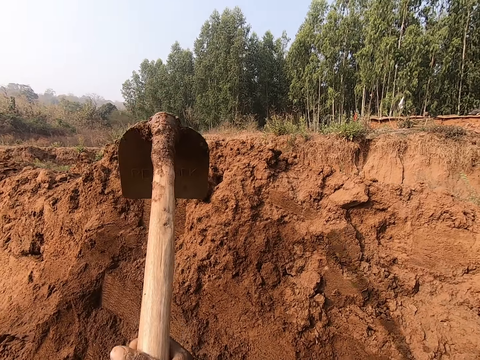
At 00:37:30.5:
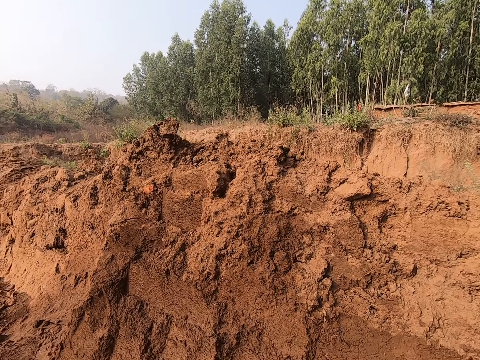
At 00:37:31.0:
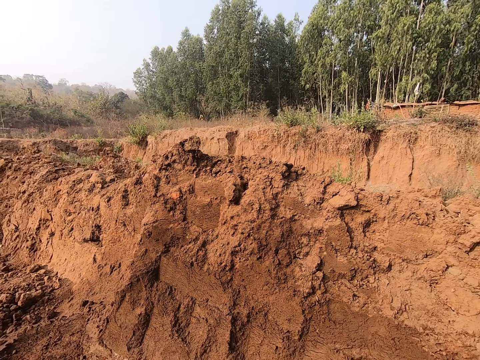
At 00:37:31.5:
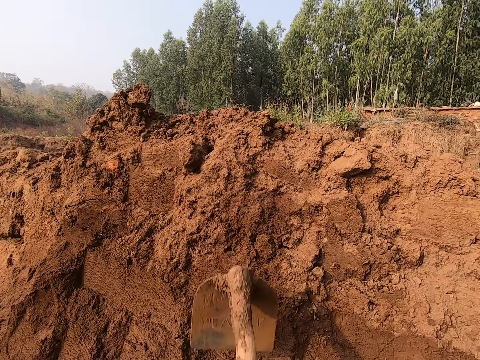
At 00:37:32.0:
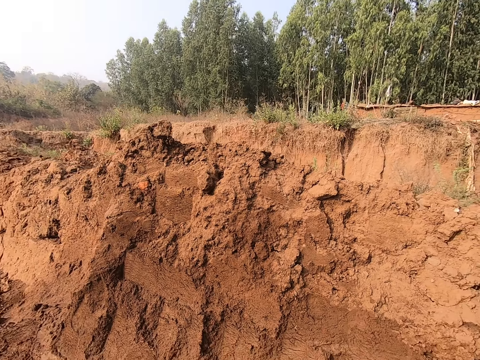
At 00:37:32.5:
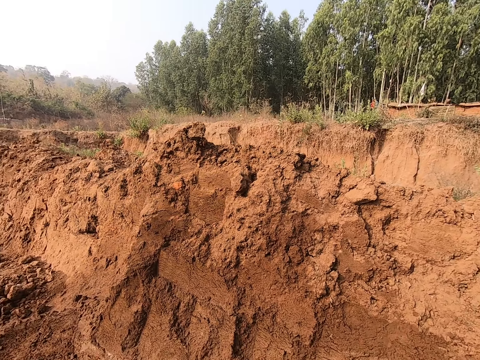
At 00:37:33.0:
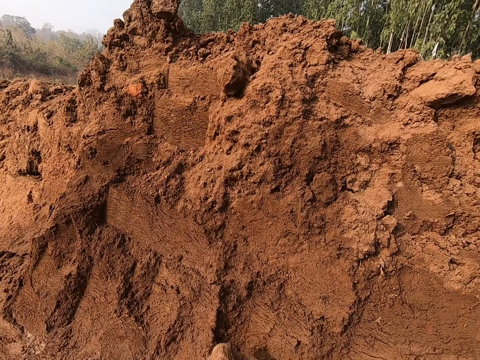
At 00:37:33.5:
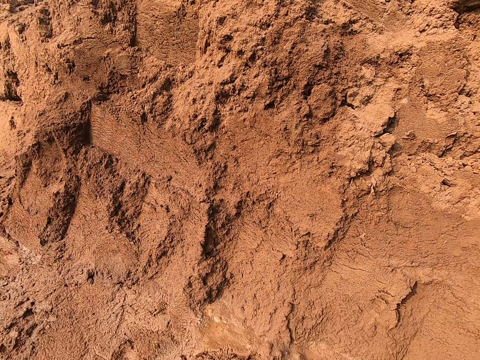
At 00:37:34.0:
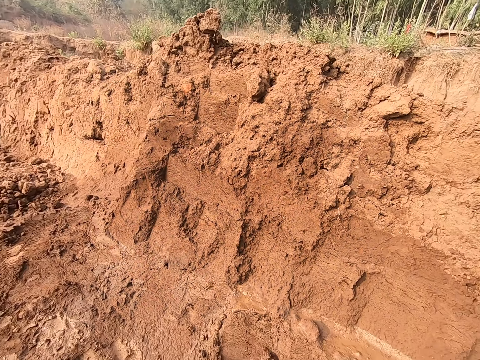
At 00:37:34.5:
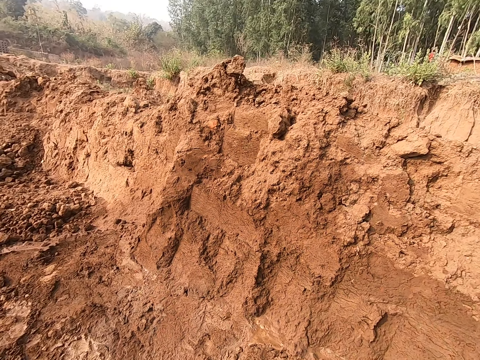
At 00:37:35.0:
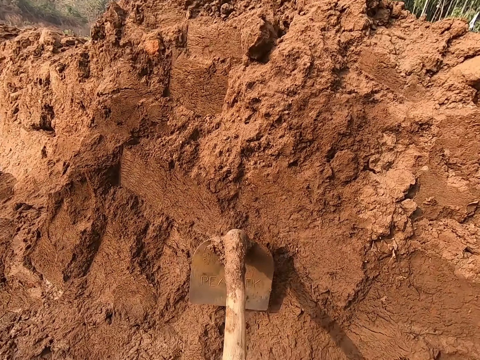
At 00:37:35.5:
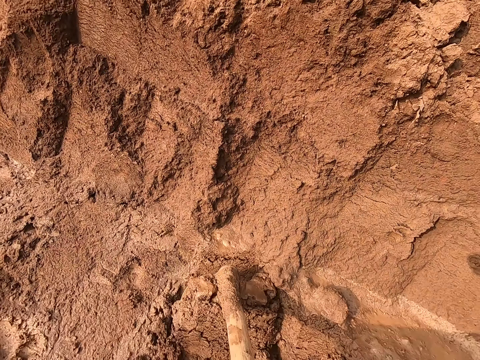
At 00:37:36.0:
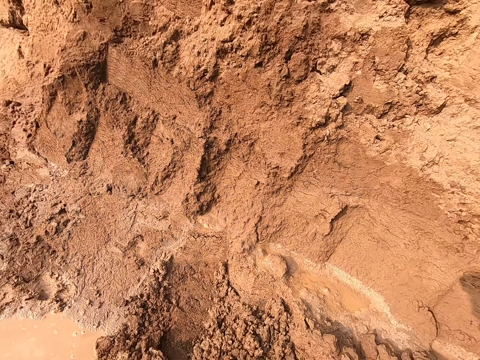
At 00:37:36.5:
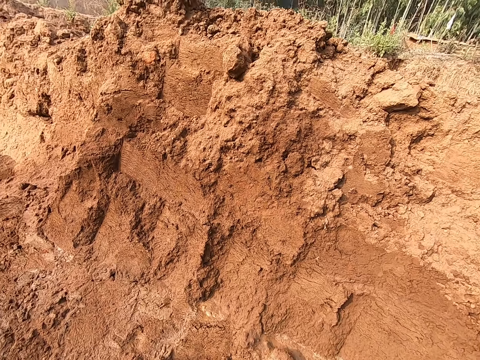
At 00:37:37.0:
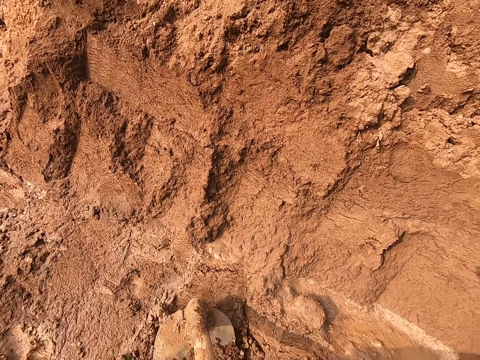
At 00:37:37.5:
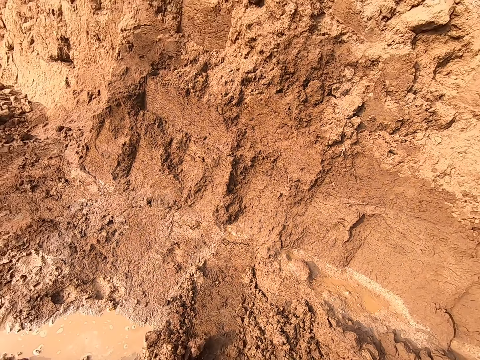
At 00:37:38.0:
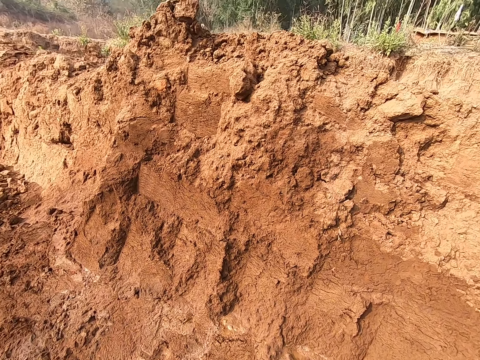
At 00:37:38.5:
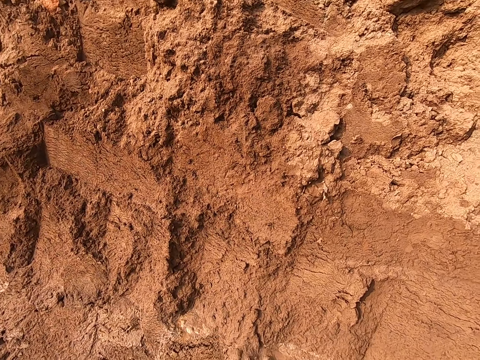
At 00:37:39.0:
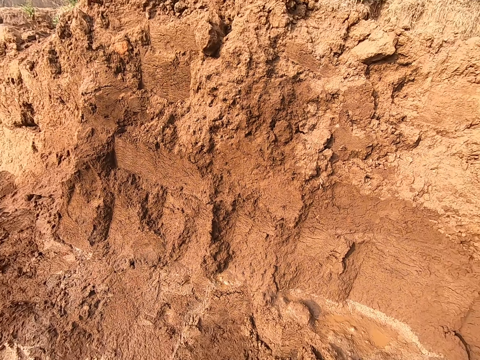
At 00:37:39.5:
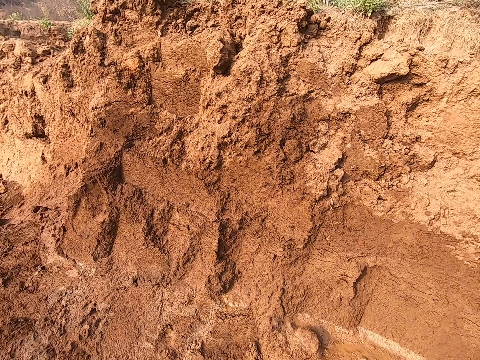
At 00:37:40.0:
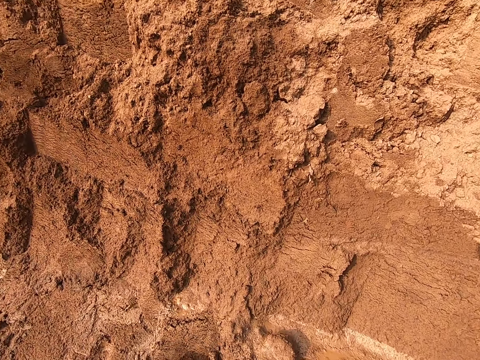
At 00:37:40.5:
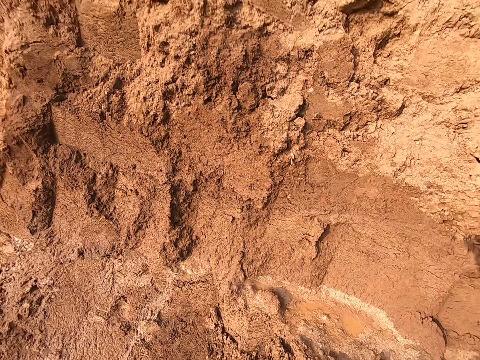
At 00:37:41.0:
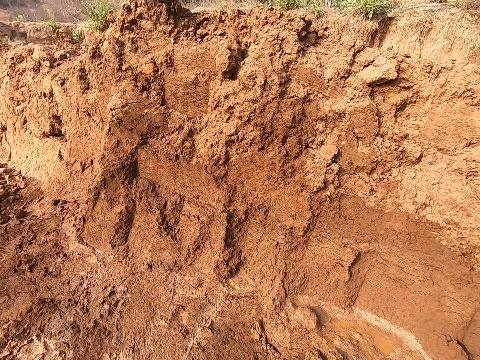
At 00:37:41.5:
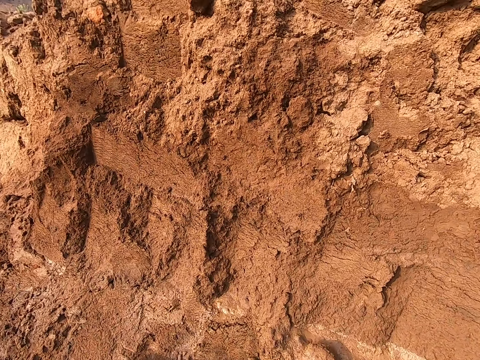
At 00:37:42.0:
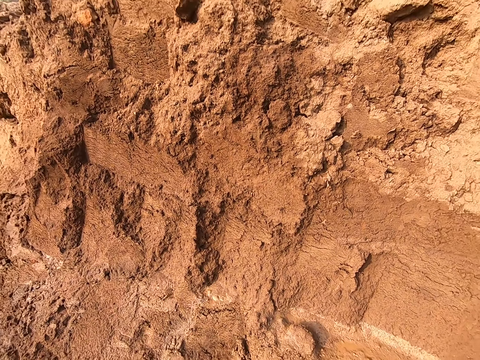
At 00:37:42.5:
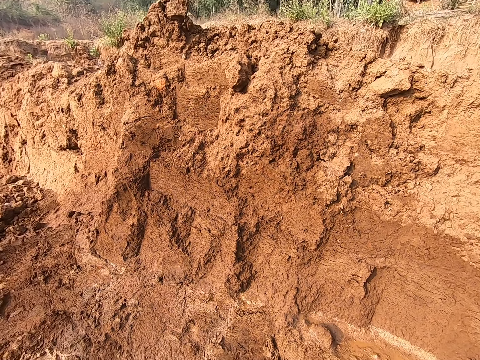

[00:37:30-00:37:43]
The camera wearer collects sand with the shovel.

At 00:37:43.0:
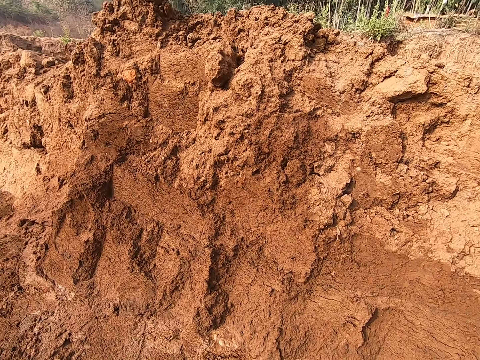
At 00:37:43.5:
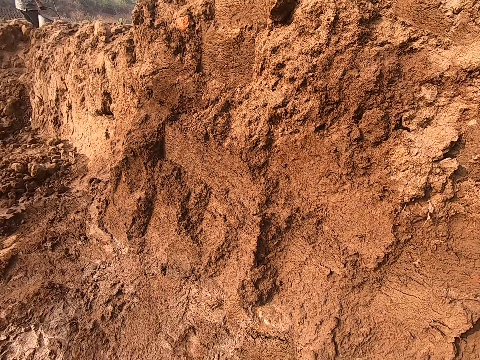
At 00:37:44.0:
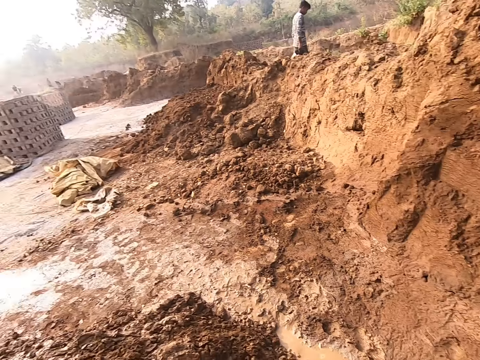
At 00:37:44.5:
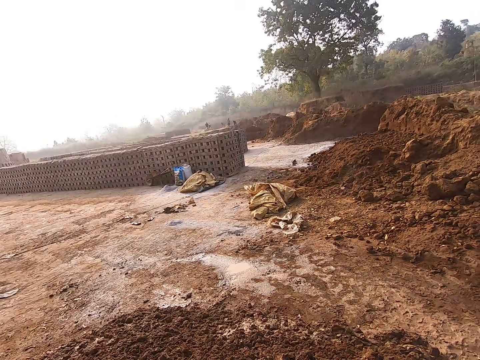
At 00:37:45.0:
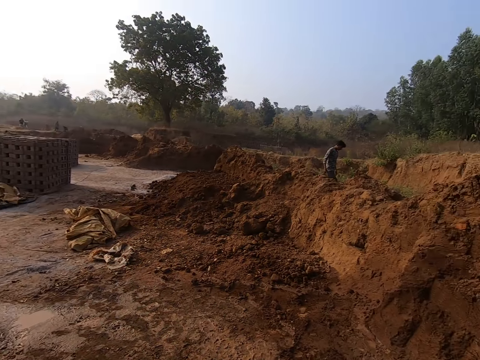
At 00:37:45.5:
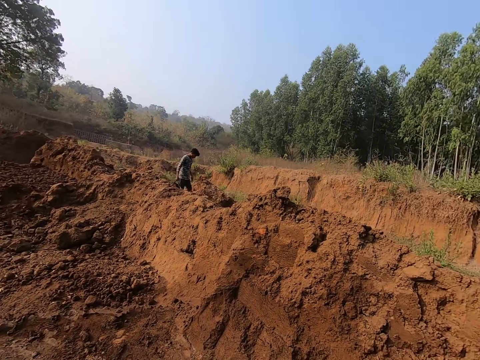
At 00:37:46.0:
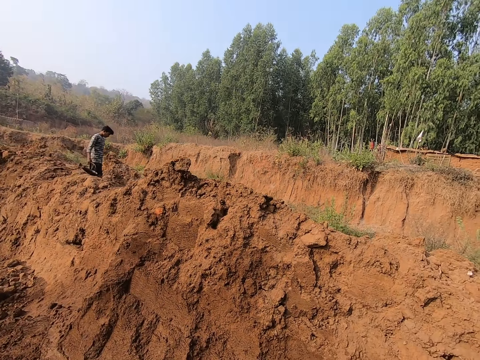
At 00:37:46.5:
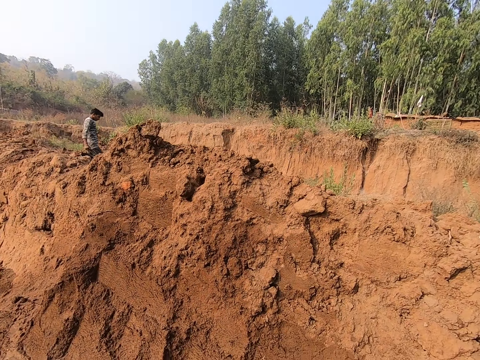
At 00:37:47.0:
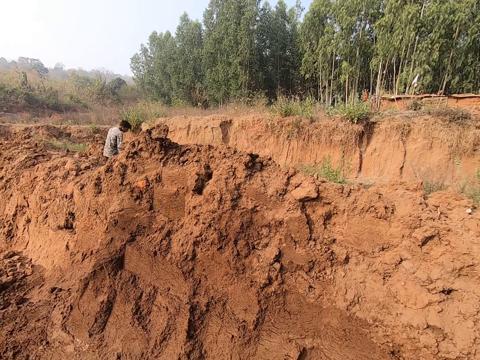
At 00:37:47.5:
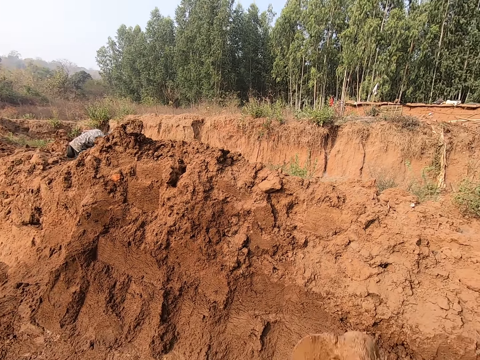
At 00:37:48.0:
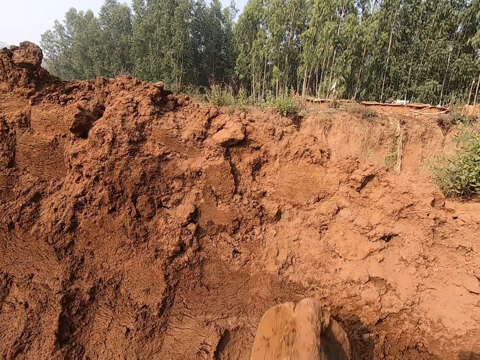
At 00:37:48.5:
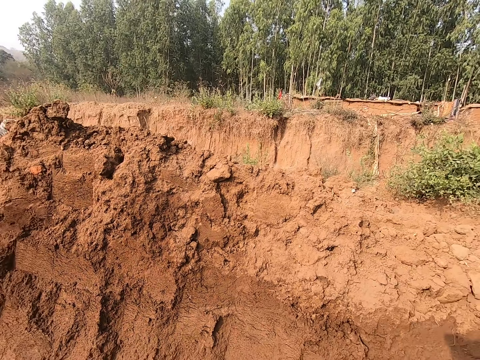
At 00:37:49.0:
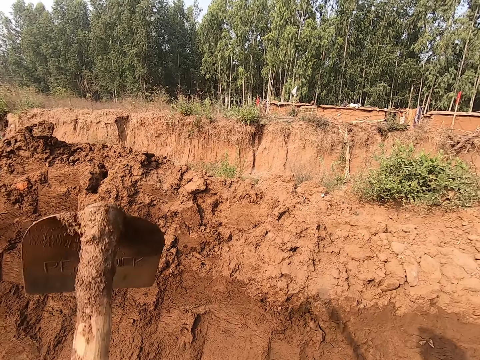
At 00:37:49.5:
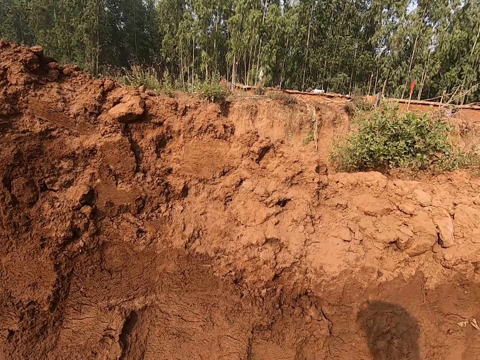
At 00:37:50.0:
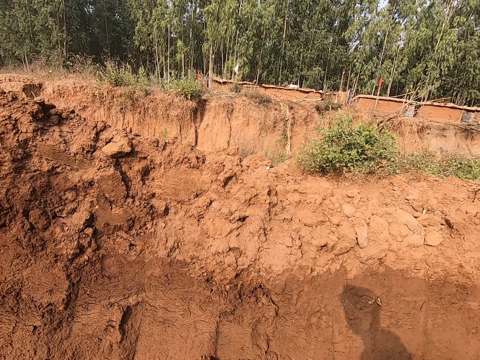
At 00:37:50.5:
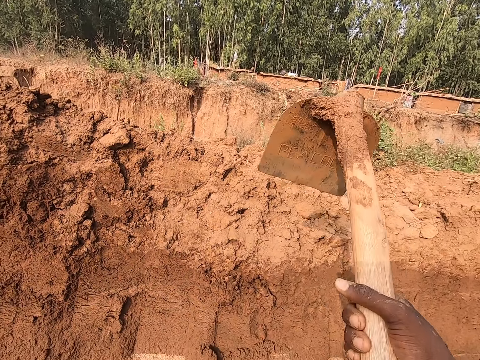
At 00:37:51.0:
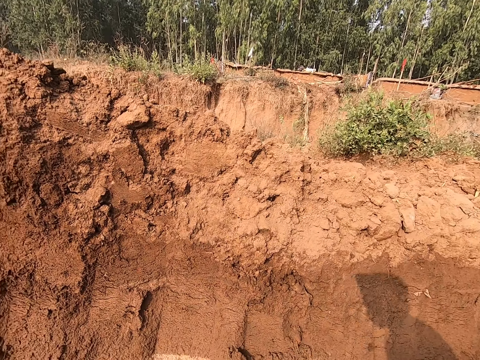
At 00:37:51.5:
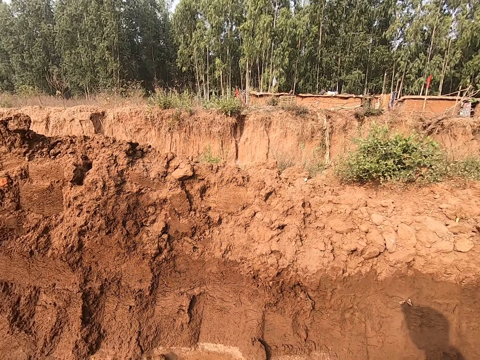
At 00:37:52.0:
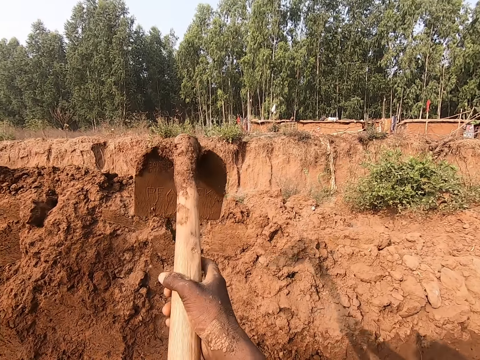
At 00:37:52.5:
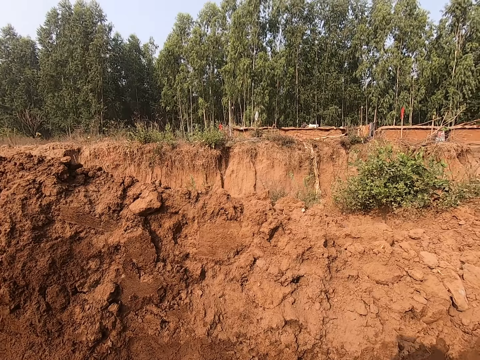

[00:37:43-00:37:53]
The camera wearer digs sand with the shovel.

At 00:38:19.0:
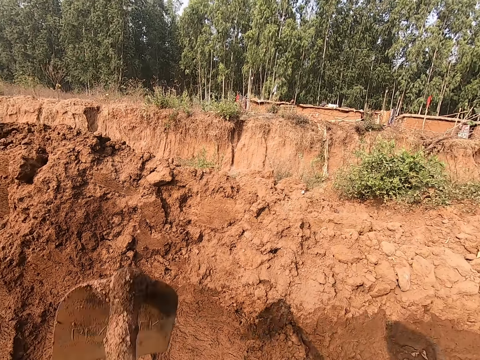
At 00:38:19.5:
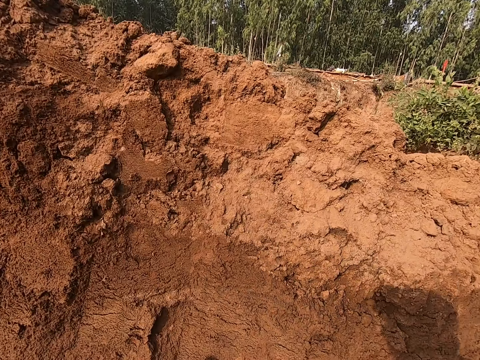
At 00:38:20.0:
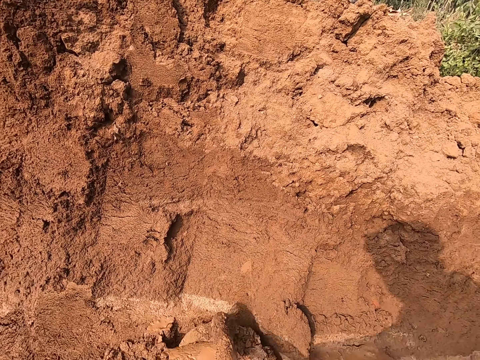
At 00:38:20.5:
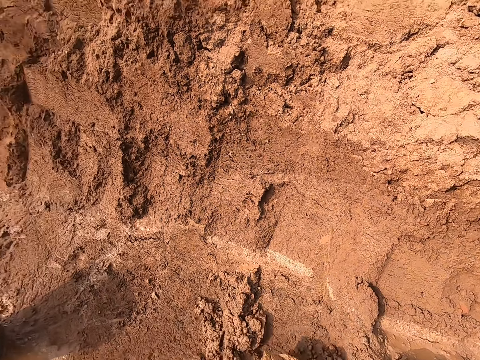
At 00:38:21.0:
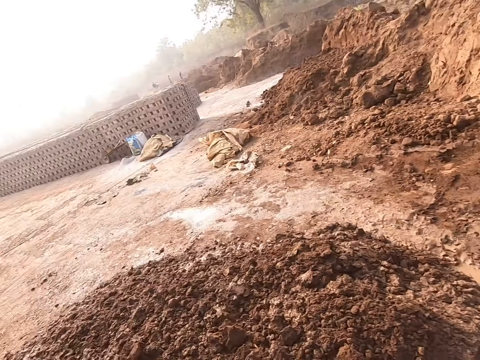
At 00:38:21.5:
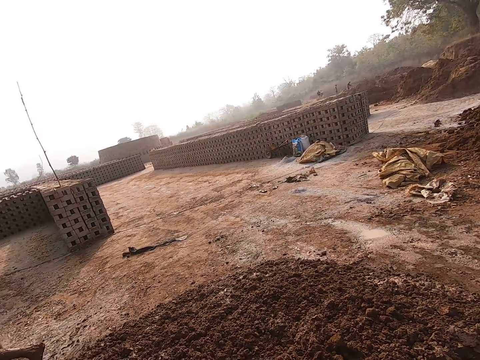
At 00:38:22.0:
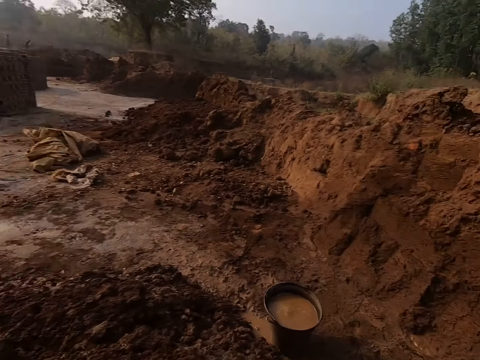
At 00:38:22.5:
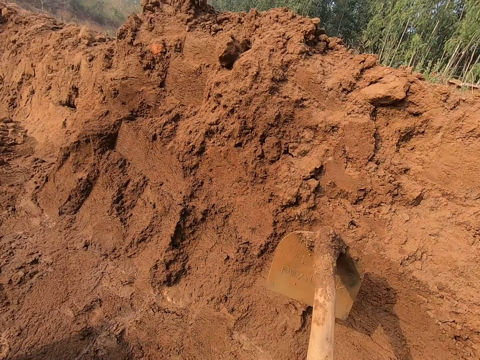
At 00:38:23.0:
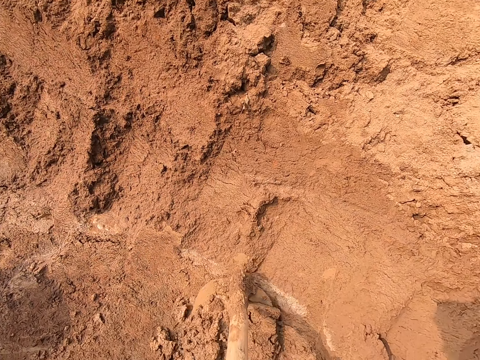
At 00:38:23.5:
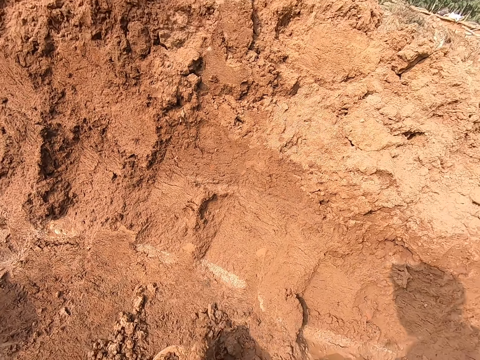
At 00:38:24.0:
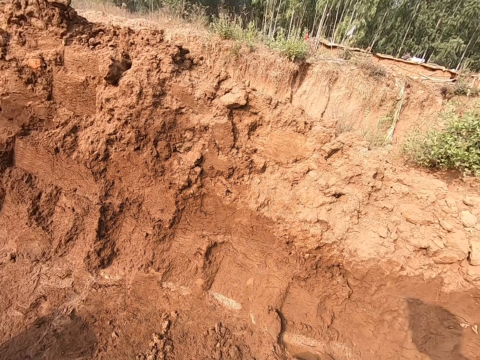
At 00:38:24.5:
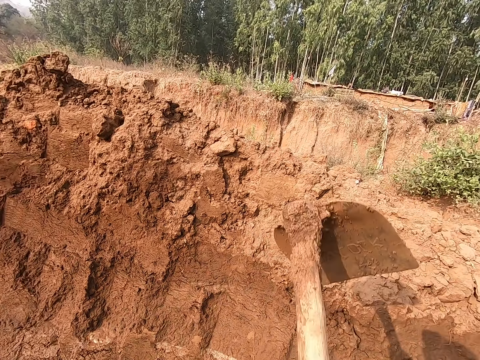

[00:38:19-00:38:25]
The camera wearer looks around.
